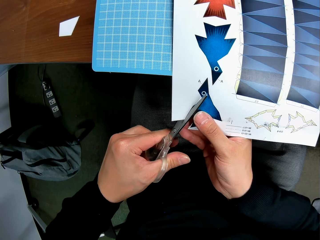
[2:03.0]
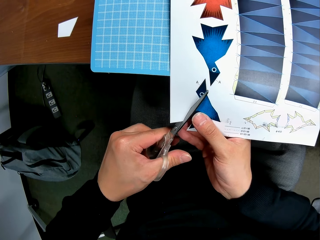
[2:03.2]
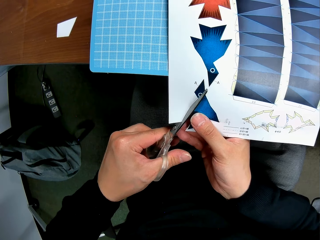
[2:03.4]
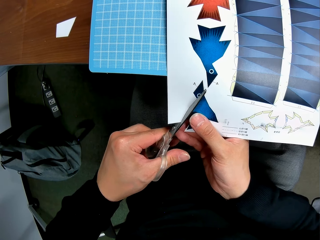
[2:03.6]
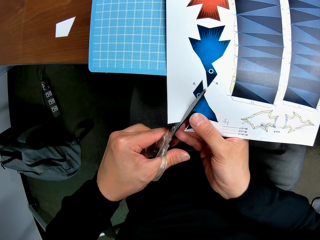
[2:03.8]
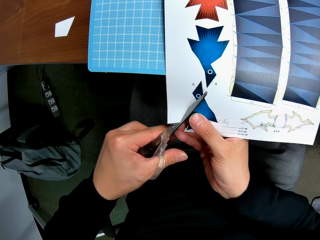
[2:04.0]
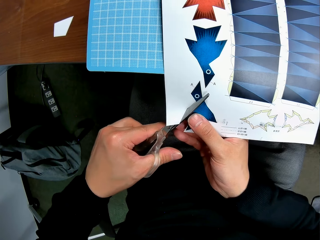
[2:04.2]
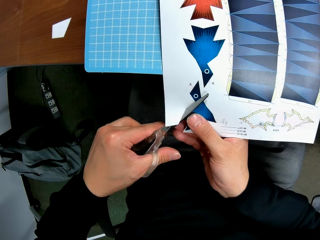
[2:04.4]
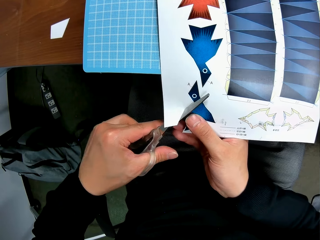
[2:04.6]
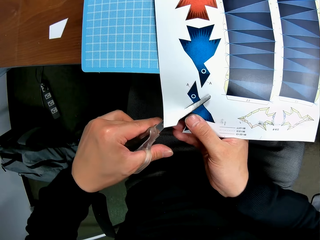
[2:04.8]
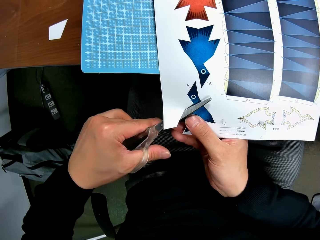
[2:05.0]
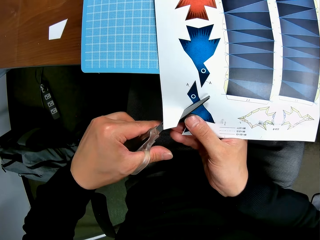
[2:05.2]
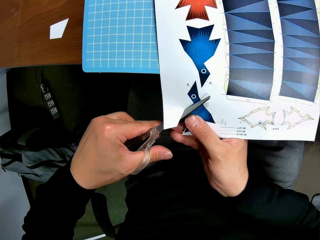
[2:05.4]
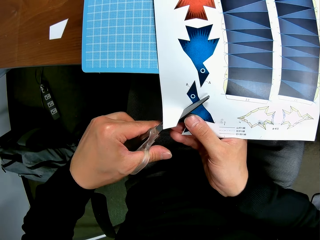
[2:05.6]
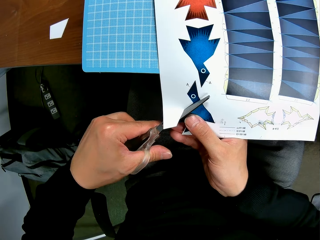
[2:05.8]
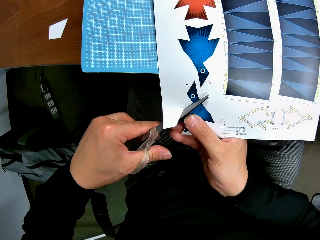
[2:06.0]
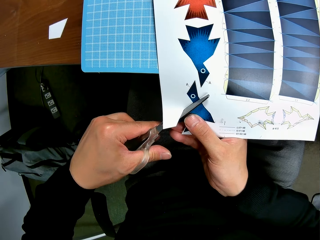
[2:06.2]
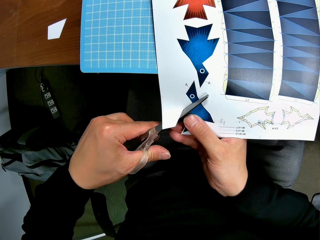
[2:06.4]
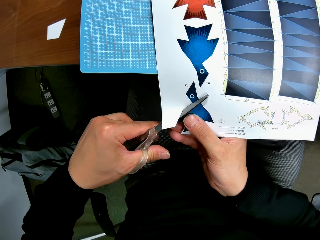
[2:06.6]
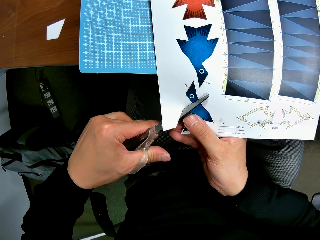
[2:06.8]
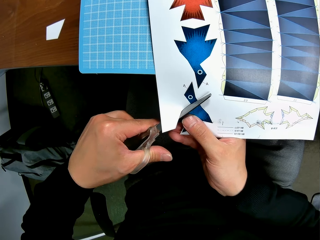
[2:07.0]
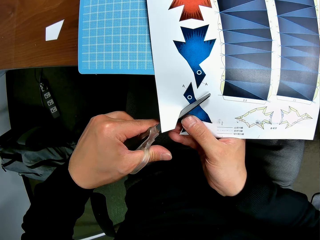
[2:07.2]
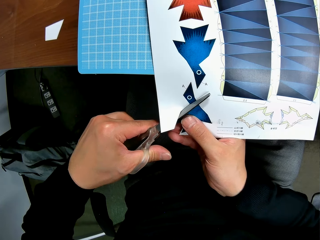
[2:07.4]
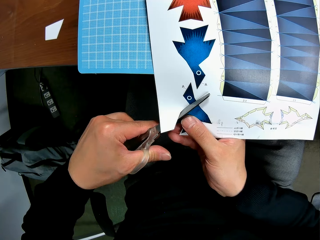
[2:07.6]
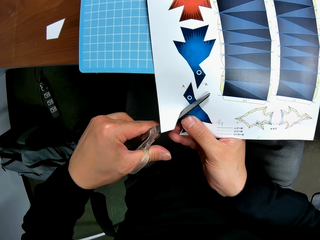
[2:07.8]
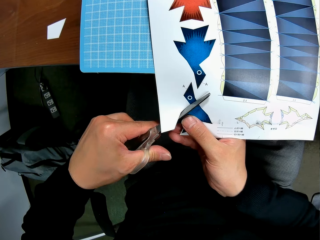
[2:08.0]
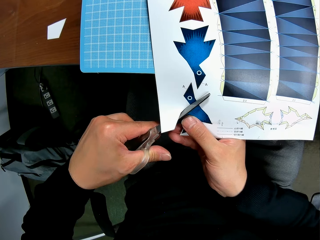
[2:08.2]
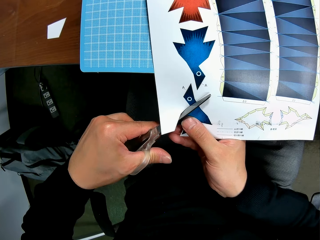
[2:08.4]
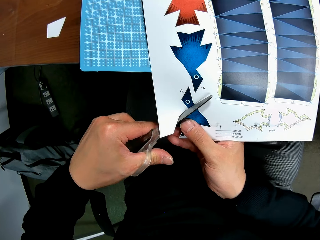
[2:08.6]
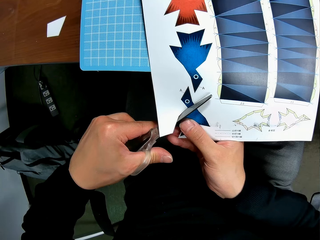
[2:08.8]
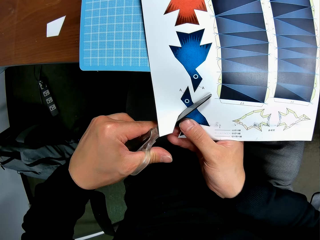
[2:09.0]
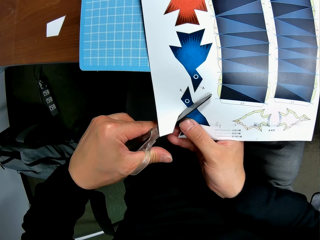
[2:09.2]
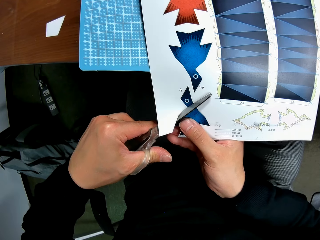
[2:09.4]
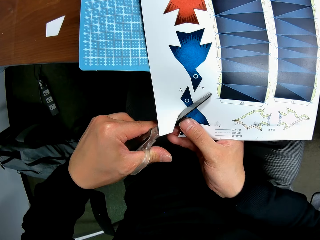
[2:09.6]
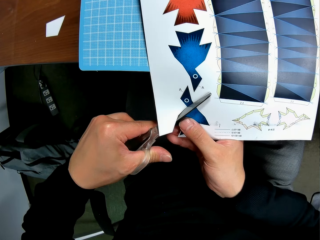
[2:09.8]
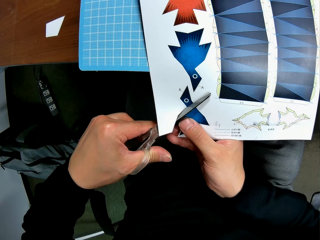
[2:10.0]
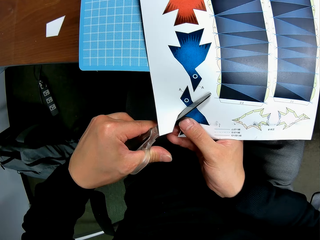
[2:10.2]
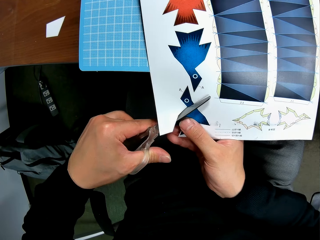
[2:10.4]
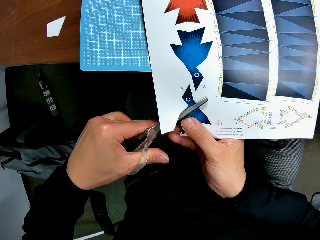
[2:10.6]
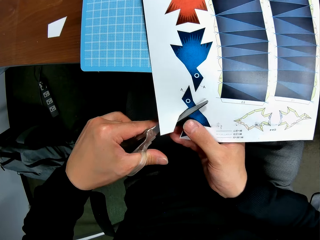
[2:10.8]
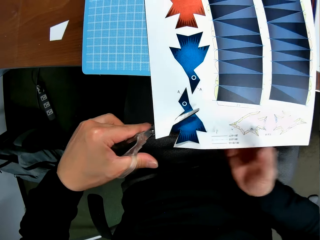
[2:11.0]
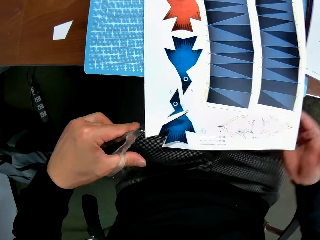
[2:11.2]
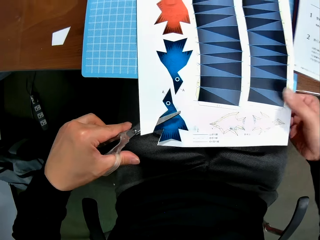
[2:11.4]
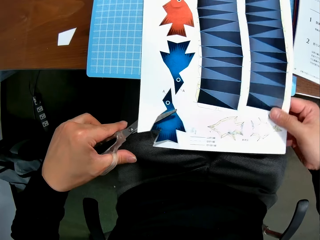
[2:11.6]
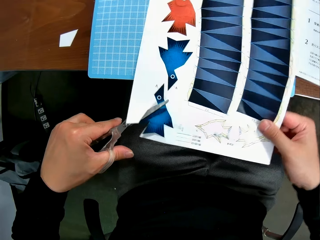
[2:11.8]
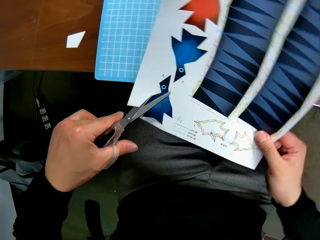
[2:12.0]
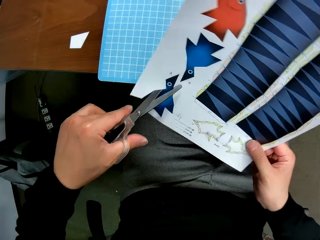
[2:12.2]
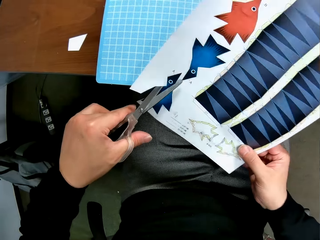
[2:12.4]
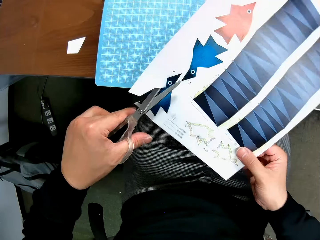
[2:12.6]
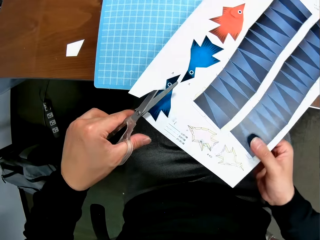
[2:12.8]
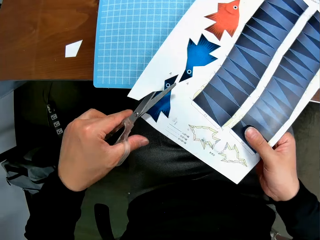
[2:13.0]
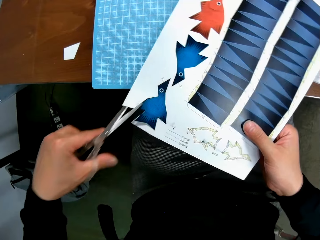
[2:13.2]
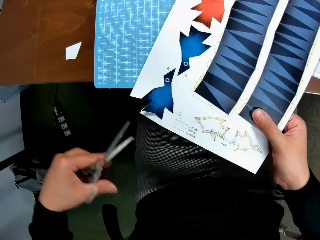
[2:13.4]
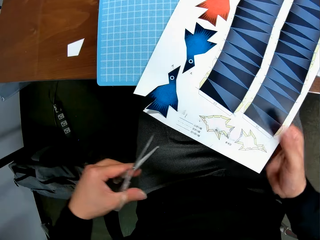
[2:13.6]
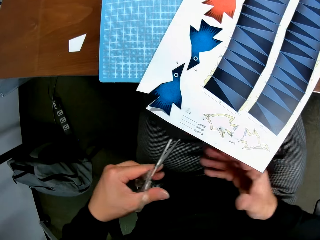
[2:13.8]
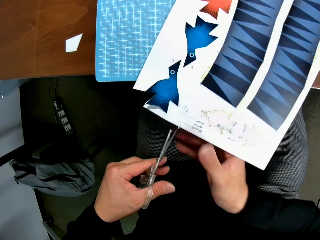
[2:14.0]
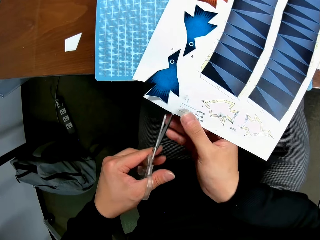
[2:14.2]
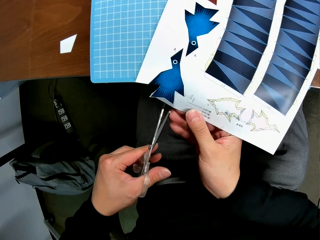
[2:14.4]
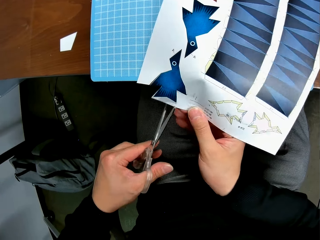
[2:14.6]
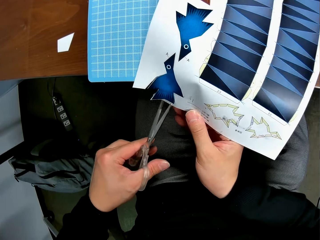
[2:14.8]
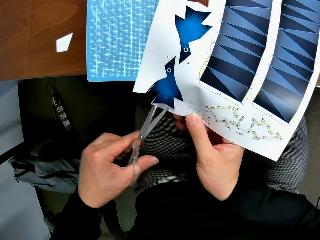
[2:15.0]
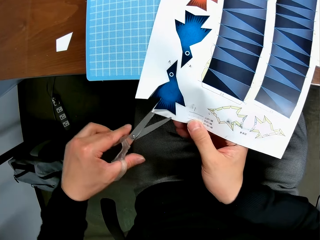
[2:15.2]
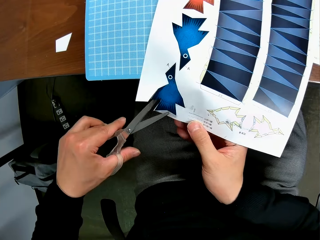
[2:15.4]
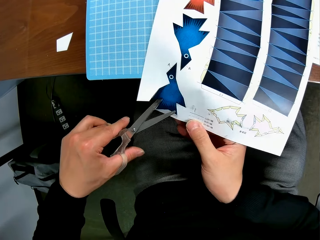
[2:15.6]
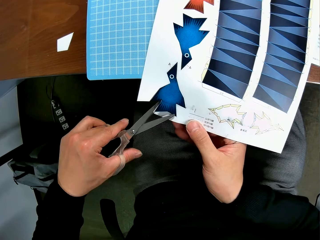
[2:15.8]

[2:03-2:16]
The camera wearer moves her hand backwards. She turns the paper. She moves her hand forwards.

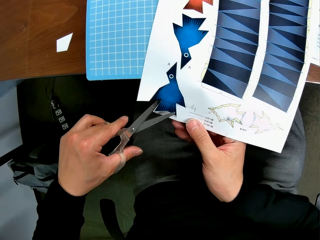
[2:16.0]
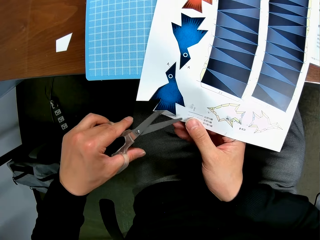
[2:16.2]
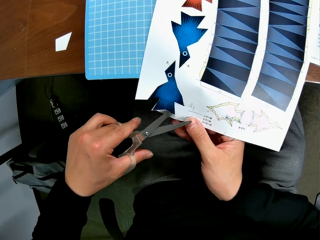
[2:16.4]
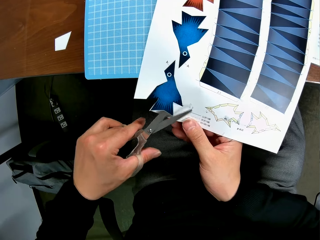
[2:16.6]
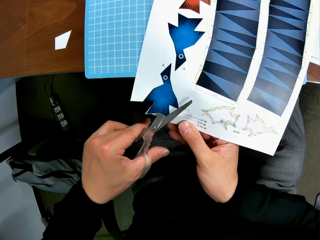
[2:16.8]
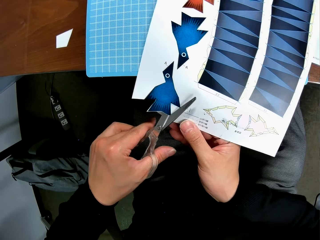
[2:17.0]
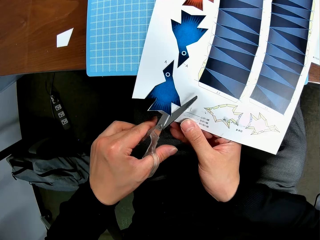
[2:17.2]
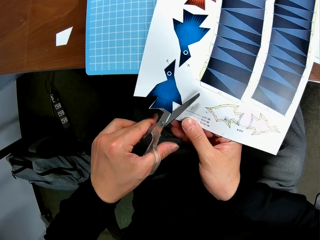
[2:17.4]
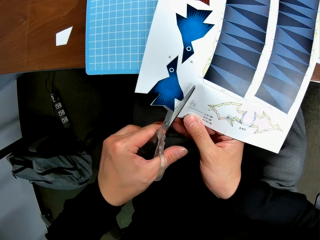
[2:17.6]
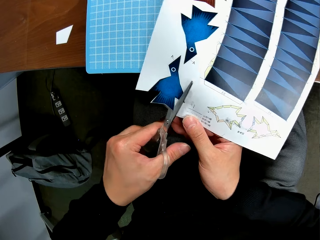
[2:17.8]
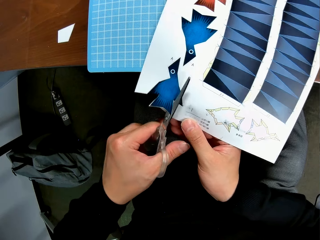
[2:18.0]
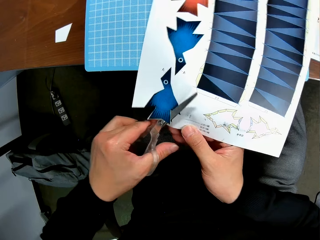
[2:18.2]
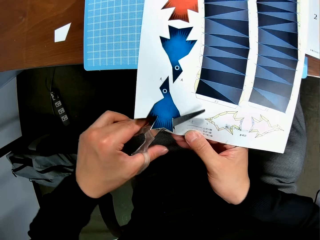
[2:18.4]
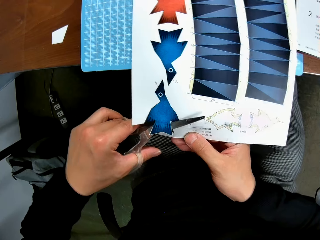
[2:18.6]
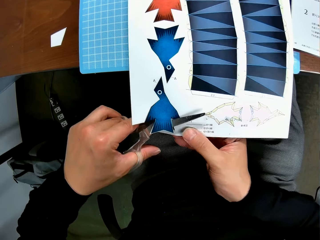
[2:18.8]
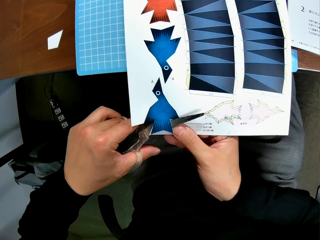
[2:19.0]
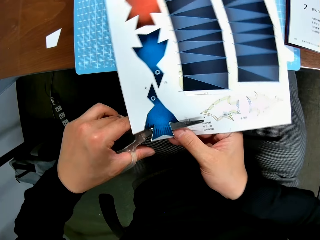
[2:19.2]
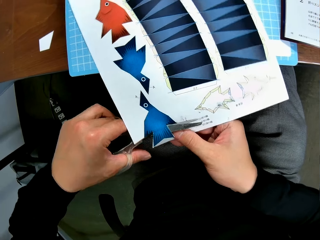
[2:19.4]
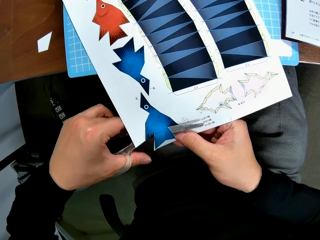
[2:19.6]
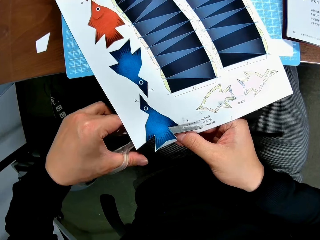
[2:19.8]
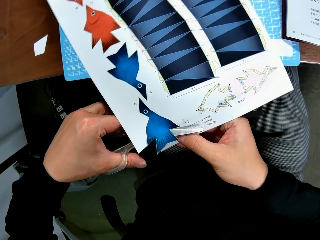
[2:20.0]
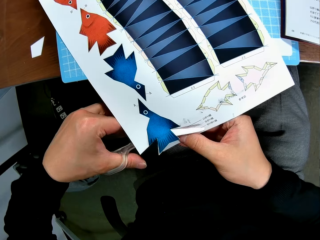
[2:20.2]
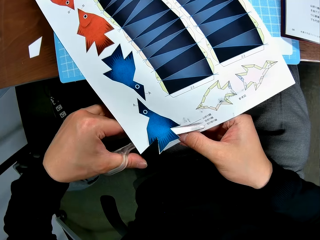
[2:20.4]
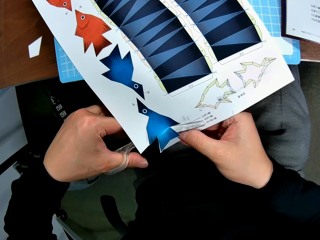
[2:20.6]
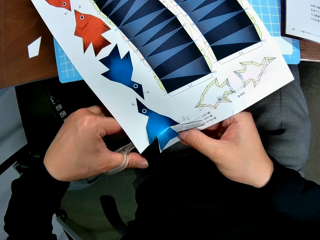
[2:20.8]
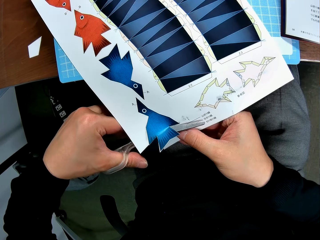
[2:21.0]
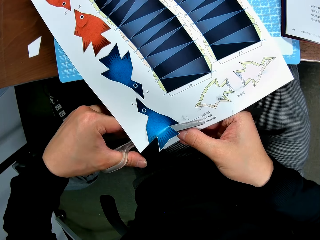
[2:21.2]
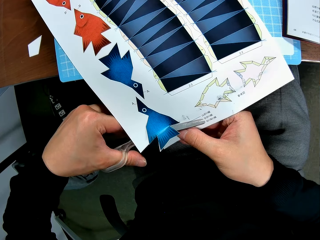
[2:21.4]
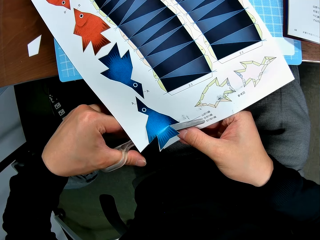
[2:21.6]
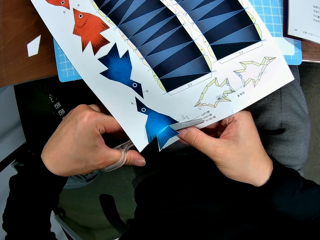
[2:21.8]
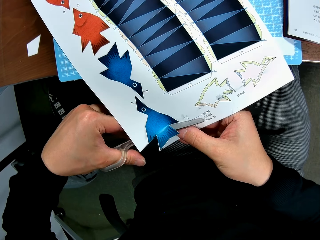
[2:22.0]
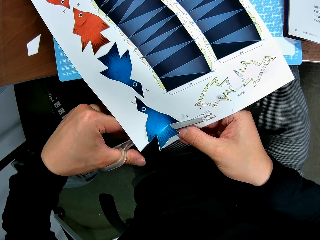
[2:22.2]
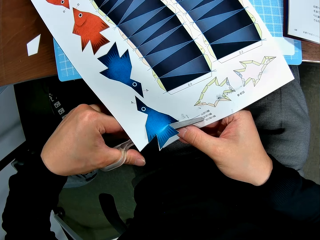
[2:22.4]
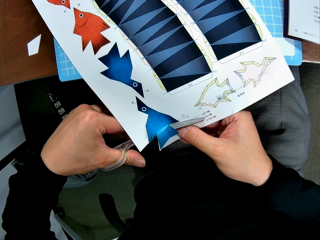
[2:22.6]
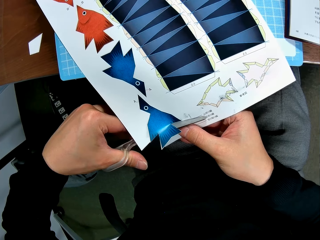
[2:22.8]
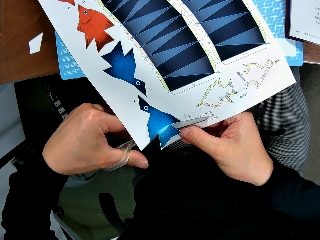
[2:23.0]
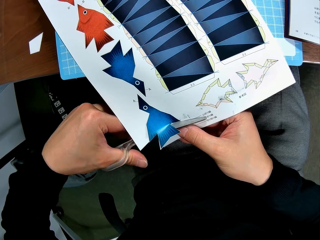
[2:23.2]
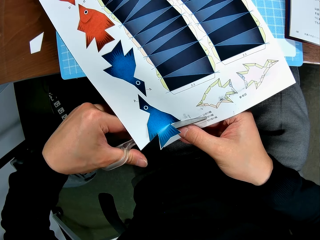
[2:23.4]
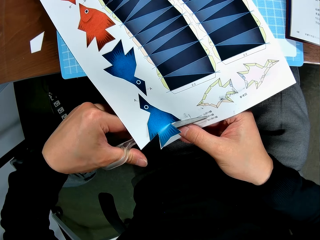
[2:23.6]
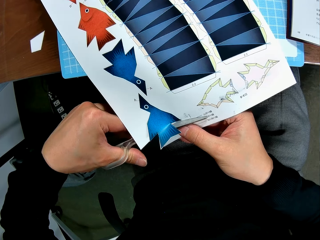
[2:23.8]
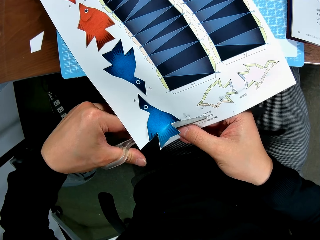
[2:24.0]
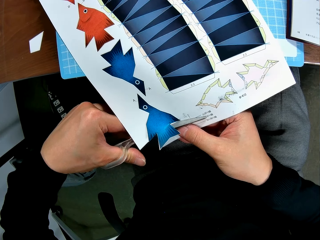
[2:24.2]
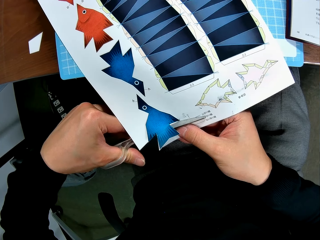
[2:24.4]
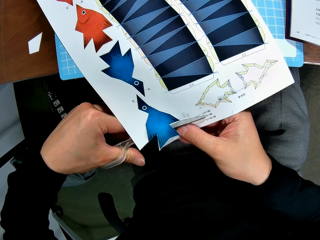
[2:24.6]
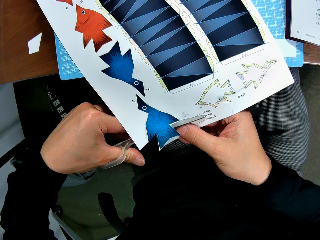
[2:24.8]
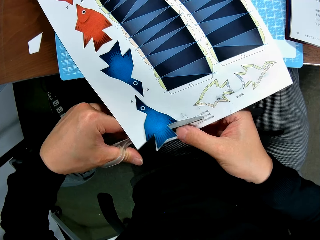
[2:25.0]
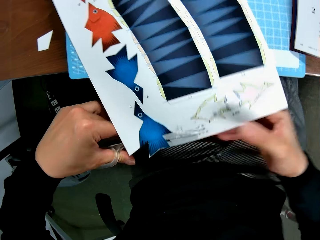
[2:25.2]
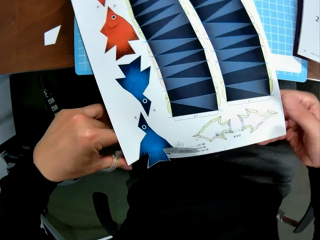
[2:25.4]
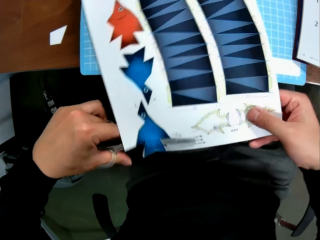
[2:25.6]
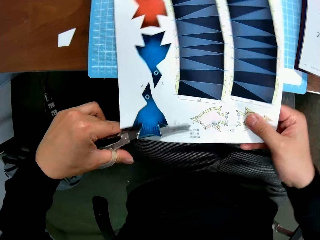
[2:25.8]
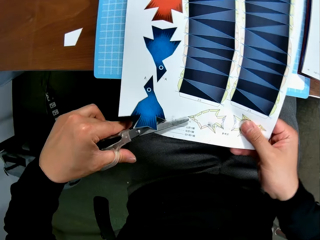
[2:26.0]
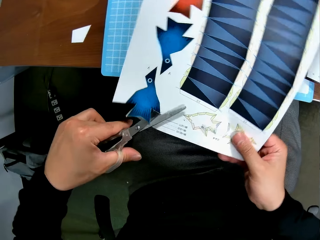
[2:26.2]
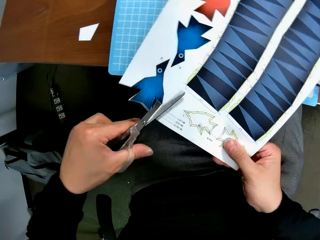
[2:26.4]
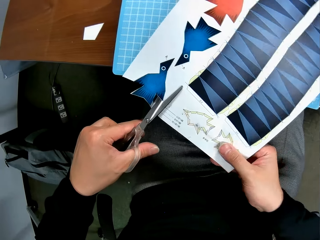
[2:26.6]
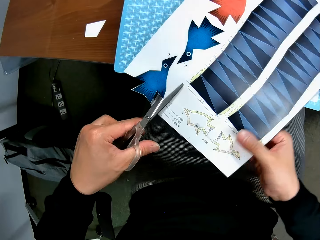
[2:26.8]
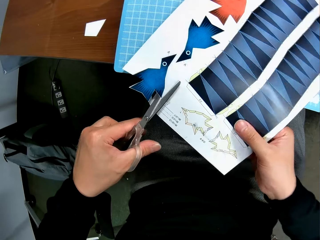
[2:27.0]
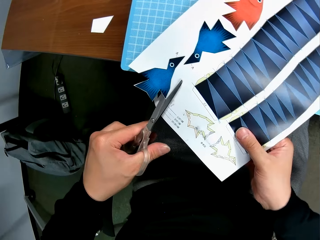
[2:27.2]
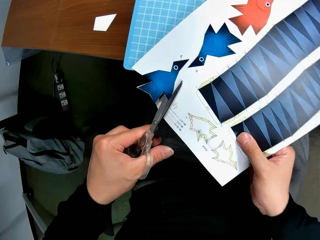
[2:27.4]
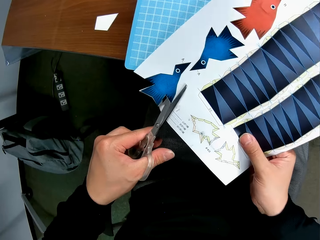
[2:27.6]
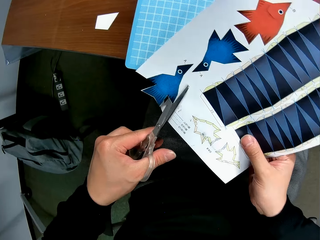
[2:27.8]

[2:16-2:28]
The camera wearer cuts the paper with a pair of scissors. She turns the paper. She cuts the paper with the pair of scissors. She moves her hand backwards. She turns the paper.
